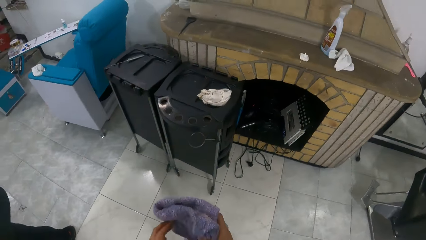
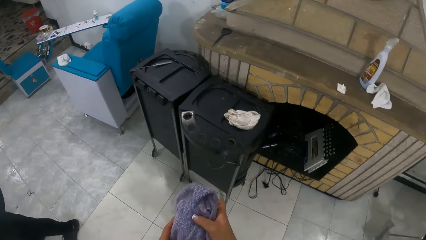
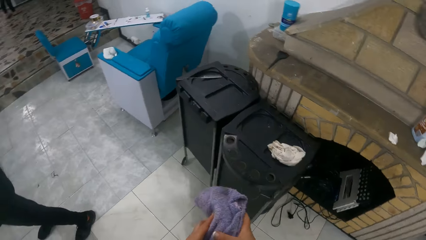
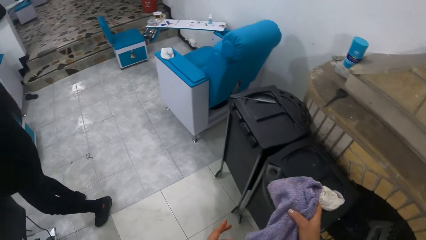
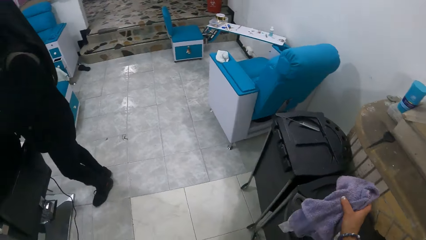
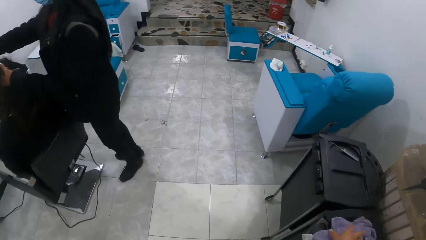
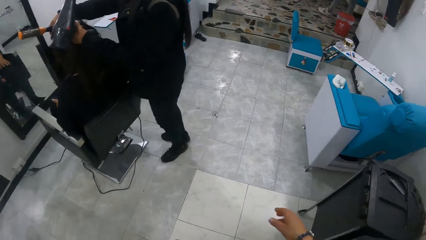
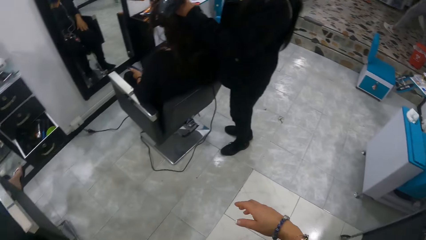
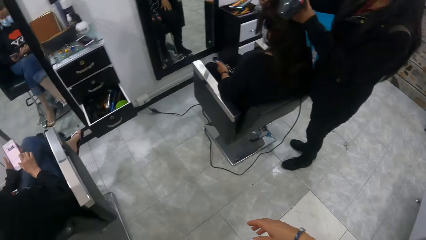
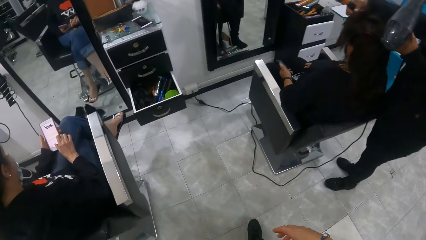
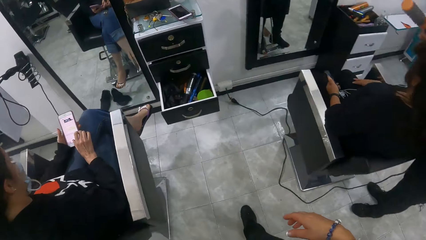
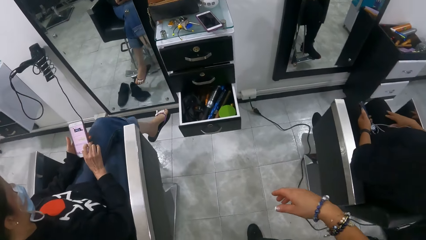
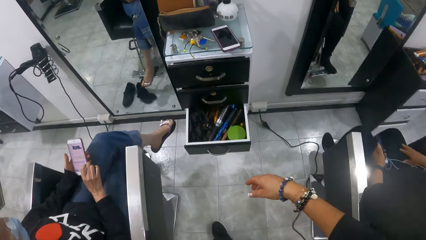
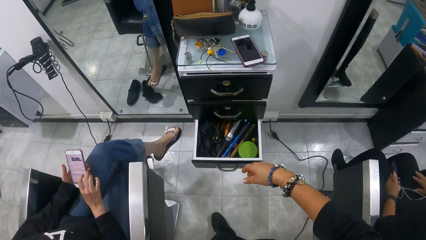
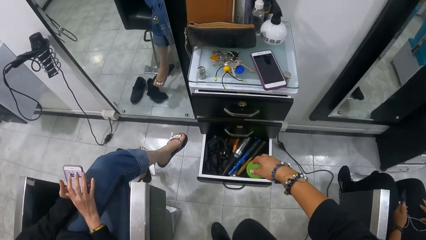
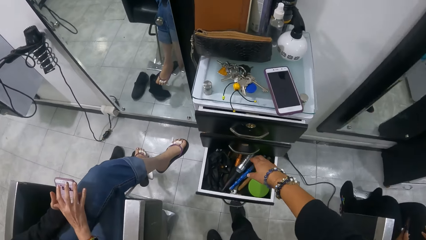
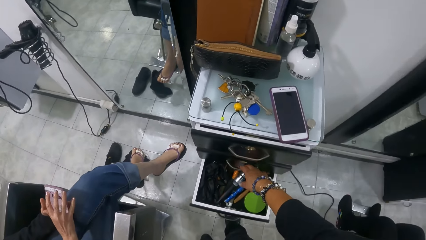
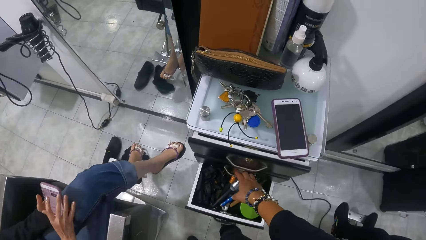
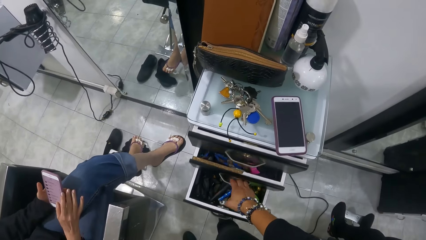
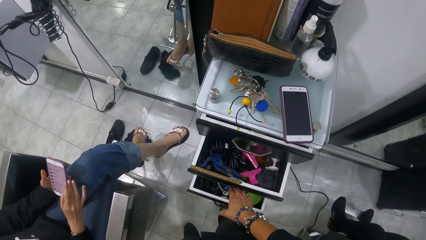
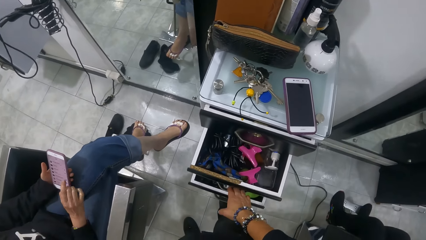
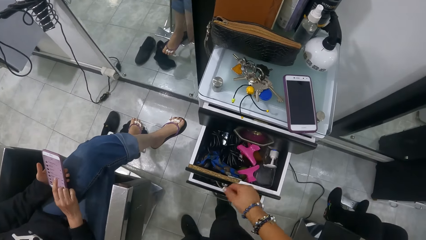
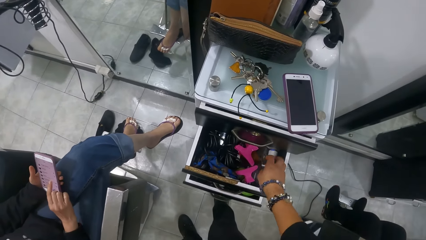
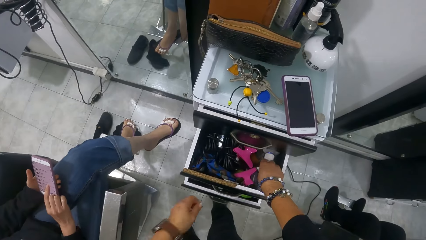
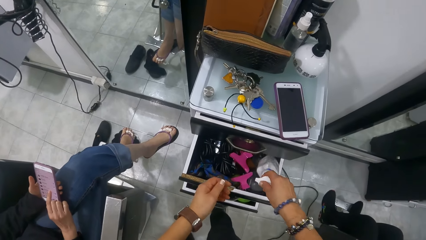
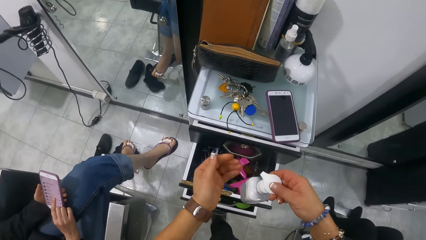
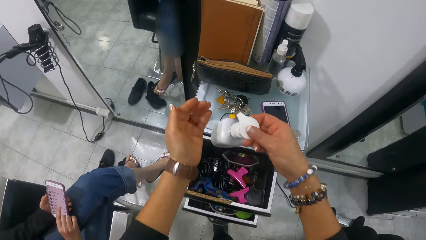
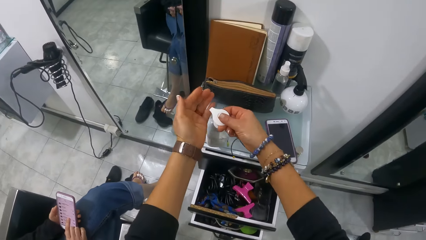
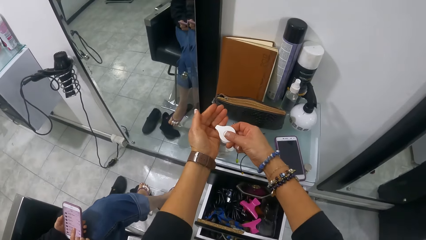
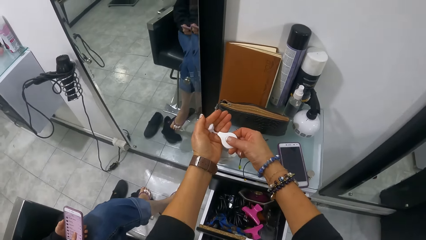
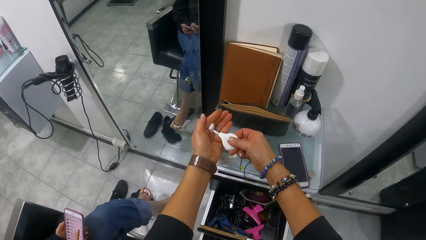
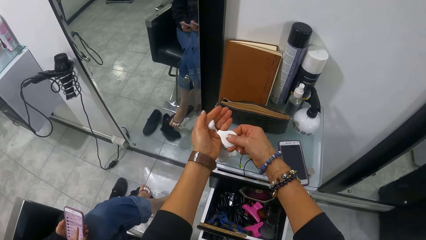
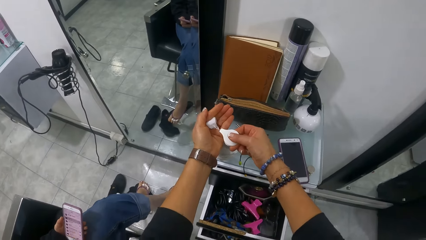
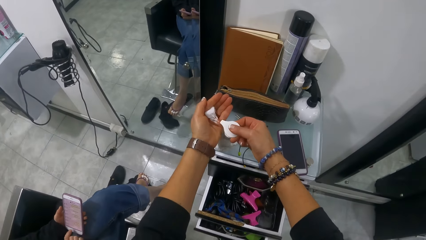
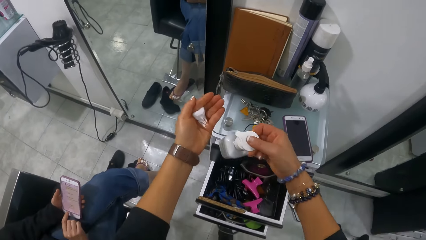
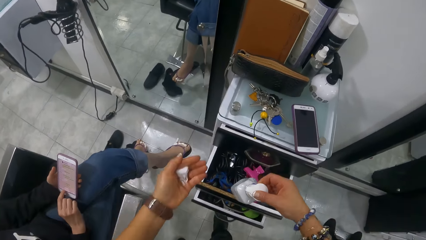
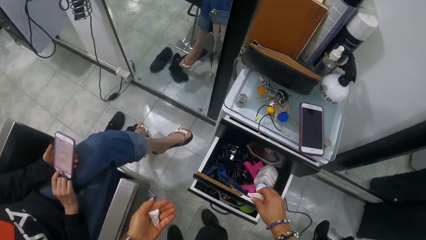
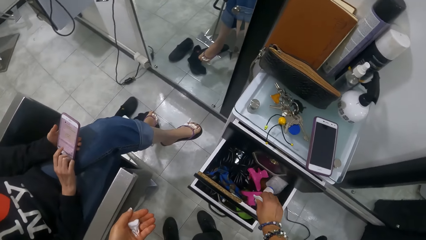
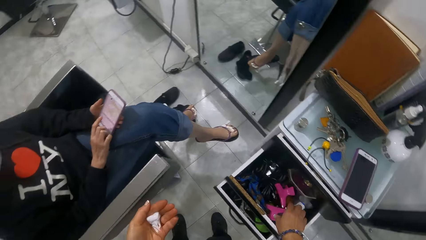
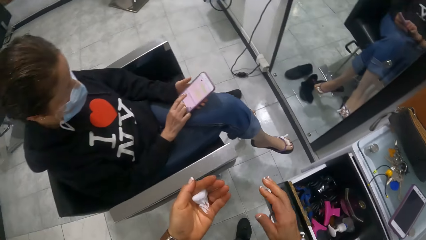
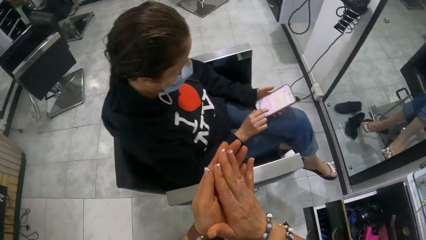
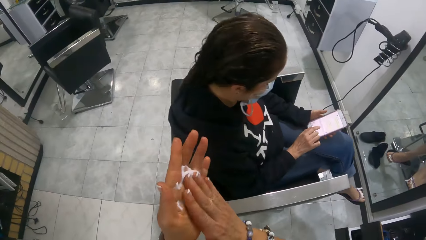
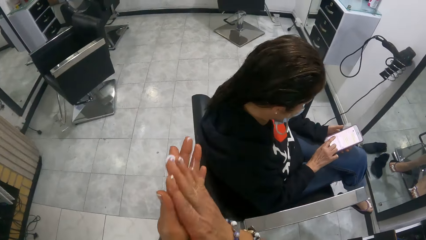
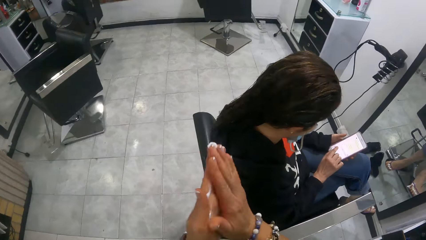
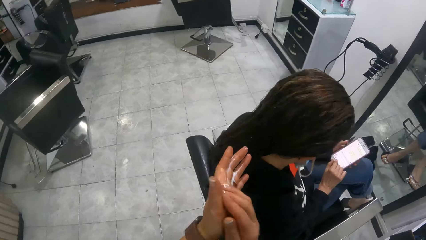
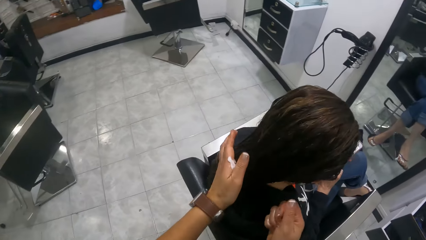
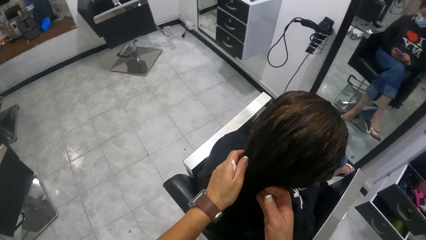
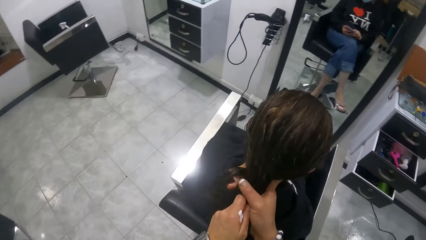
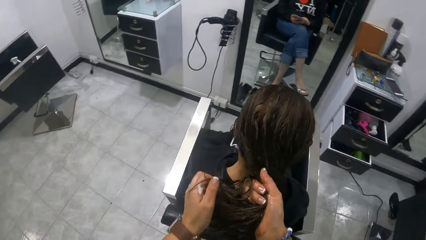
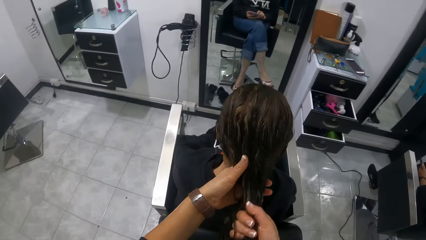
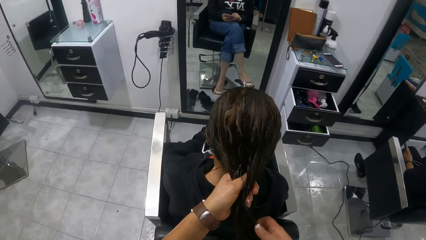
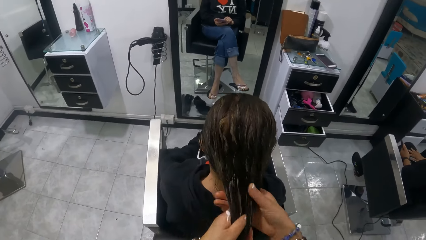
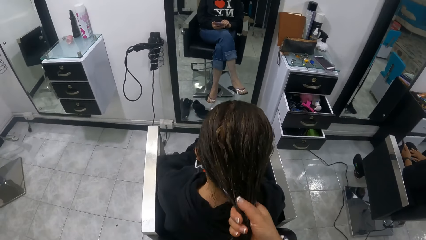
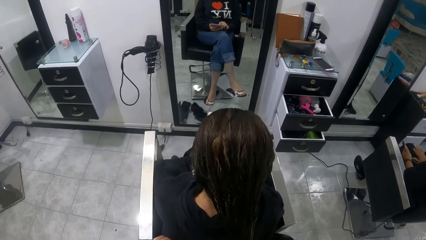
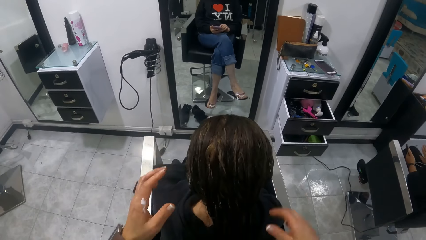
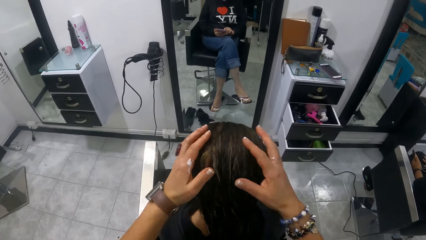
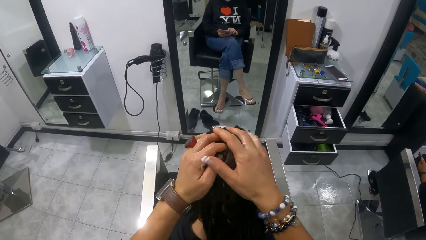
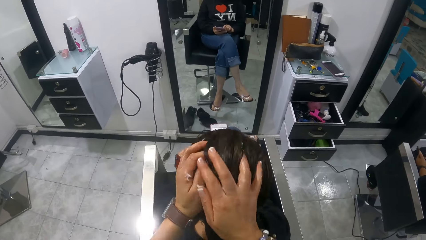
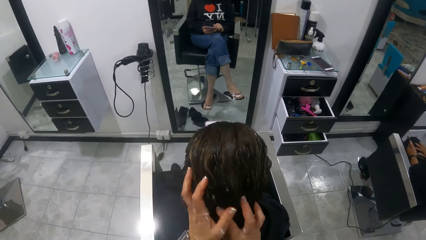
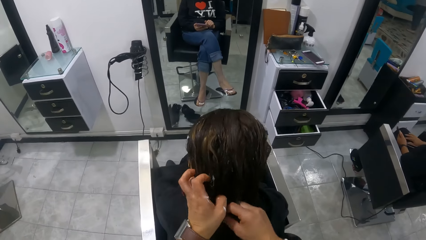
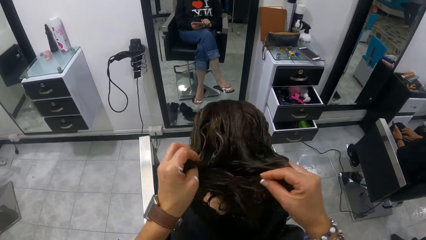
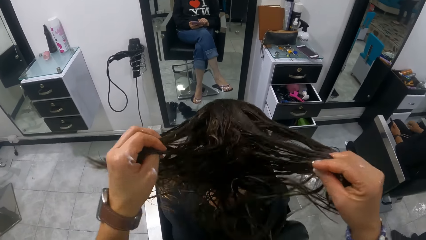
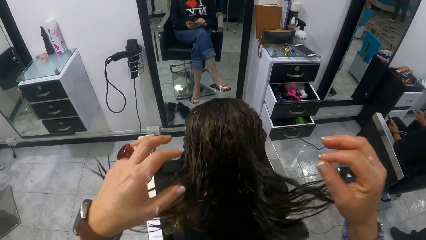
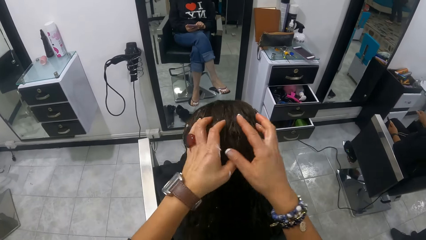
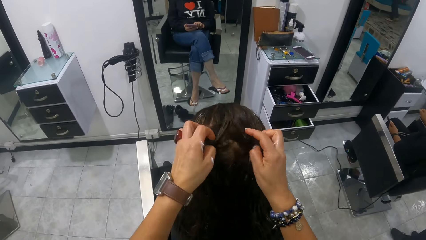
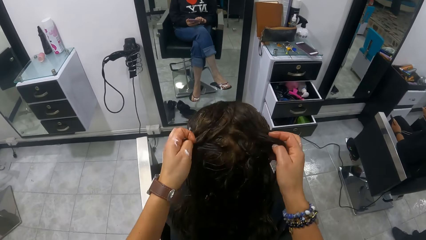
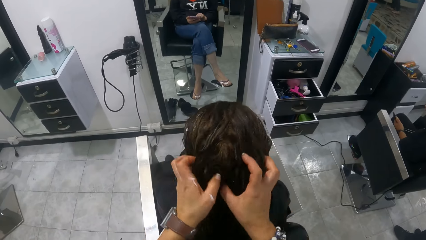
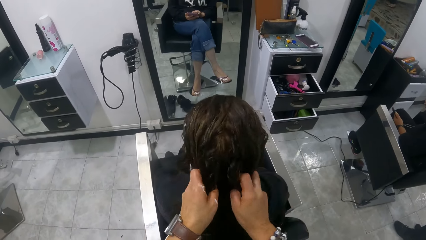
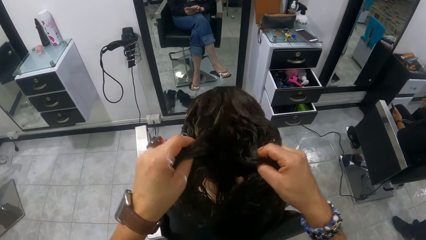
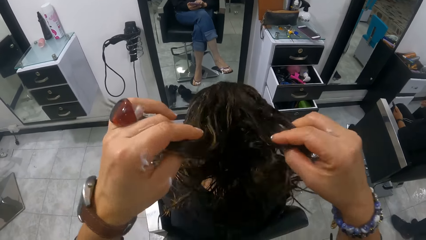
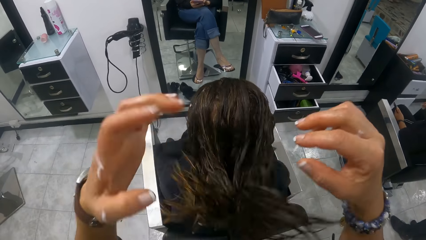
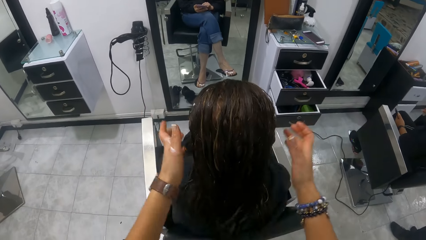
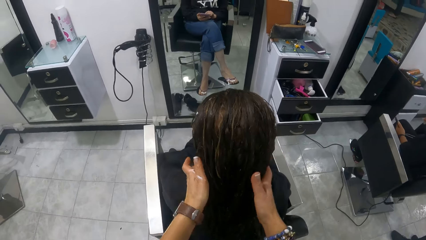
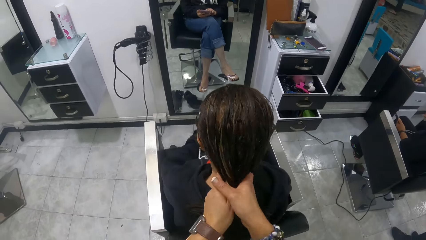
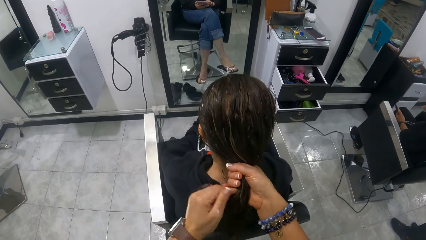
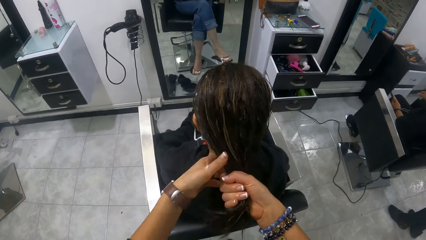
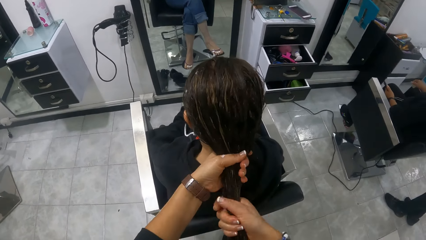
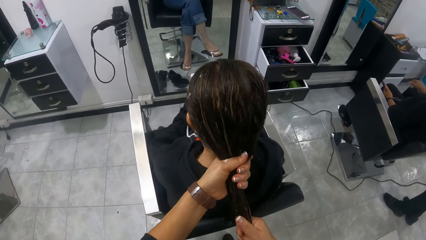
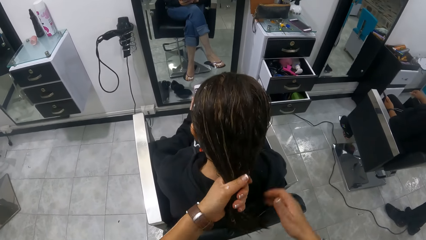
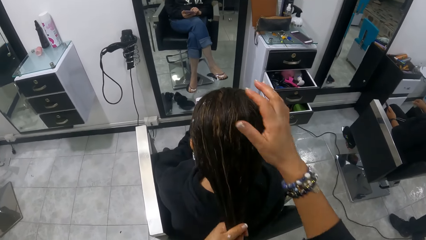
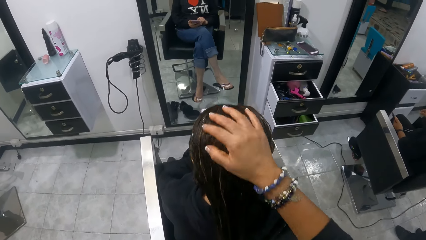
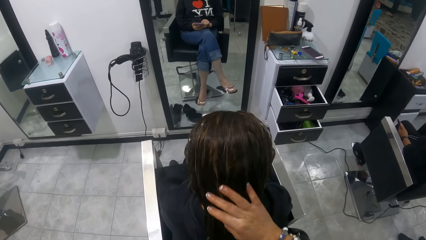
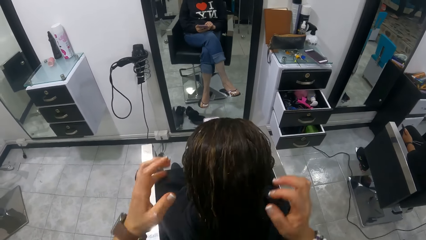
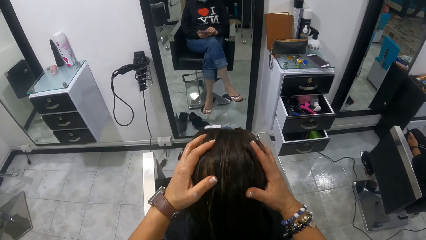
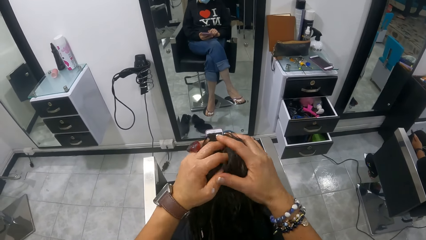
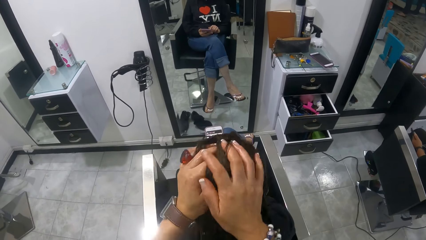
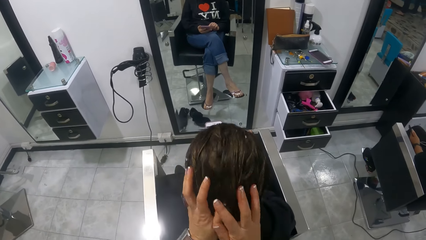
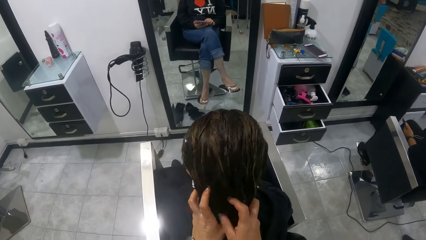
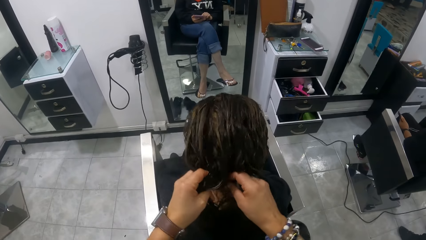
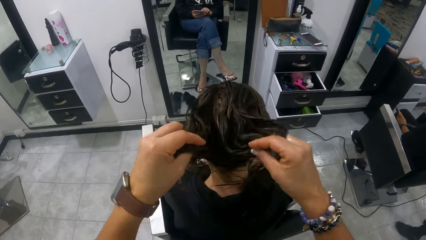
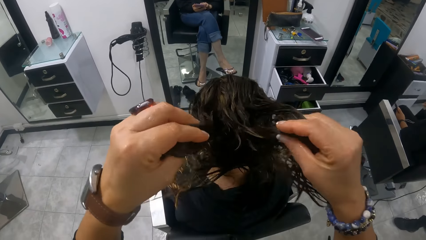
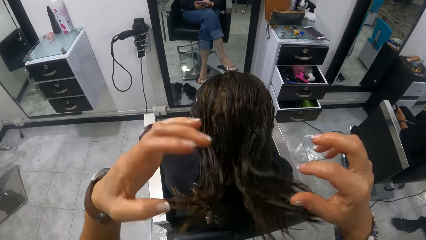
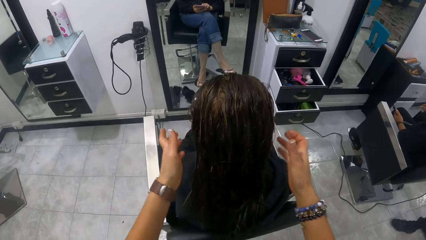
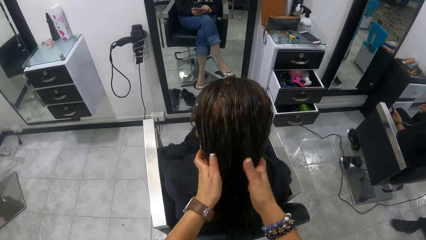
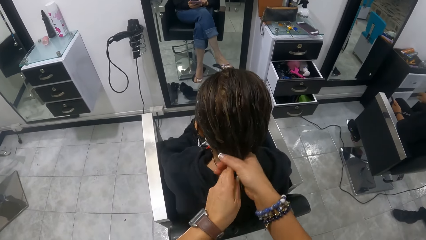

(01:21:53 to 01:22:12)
The camera wearer drops the towel on a container with her right hand. She walks around the salon. She opens a drawer with her right hand. She brings out a spray bottle from the drawer with her right hand. She presses lotion or oil from the bottle onto her left hand with her right hand. She drops the bottle in the drawer with her right hand. She rubs the oil in her hands. She applies the lotion on the hair of the woman with both hands.
